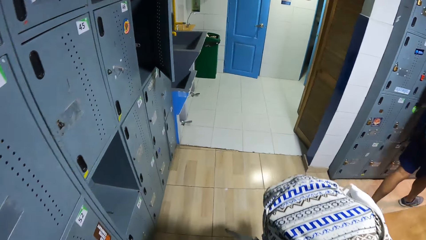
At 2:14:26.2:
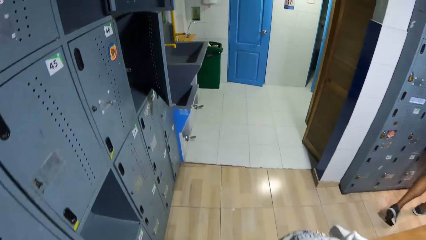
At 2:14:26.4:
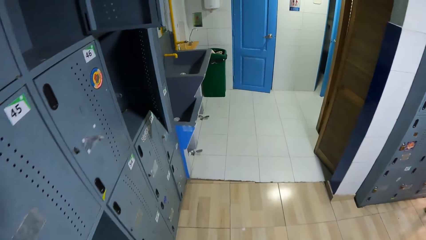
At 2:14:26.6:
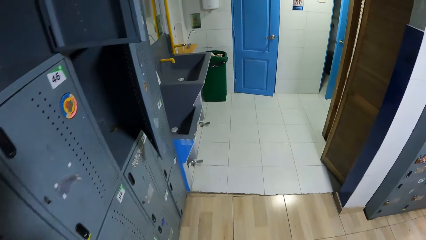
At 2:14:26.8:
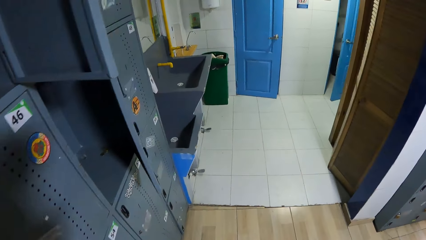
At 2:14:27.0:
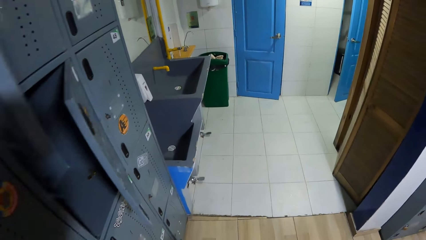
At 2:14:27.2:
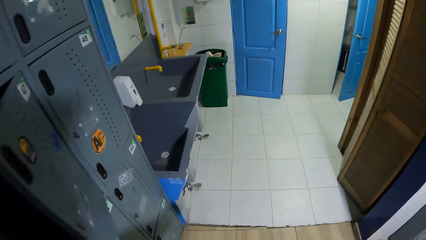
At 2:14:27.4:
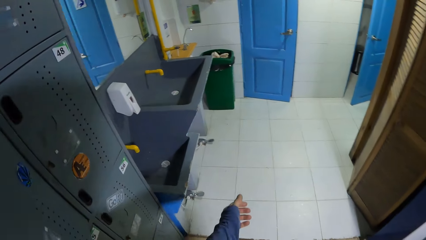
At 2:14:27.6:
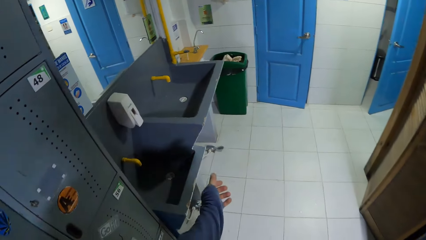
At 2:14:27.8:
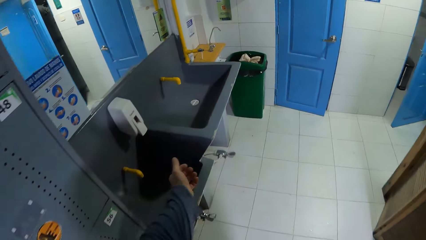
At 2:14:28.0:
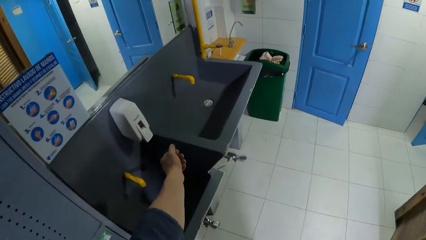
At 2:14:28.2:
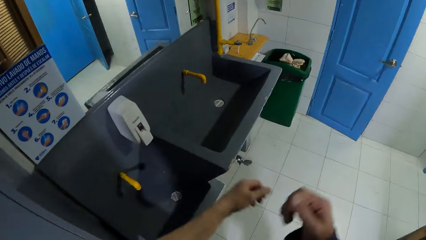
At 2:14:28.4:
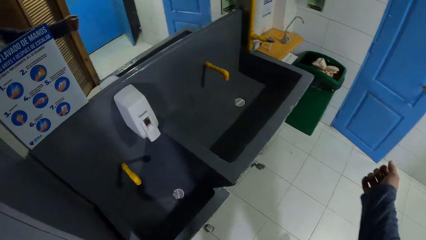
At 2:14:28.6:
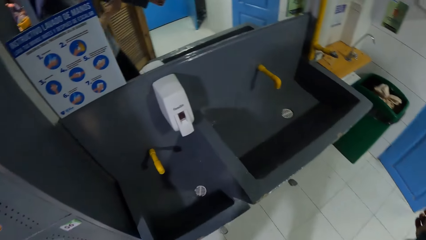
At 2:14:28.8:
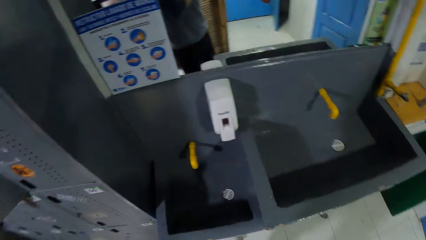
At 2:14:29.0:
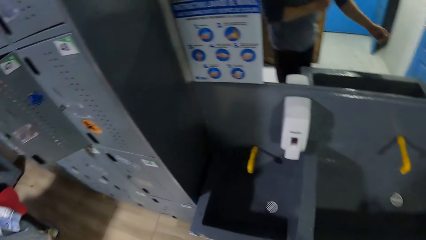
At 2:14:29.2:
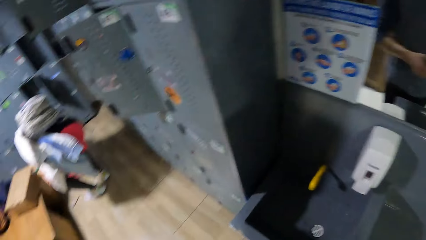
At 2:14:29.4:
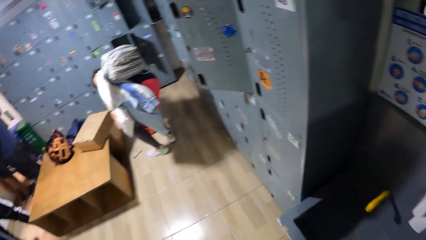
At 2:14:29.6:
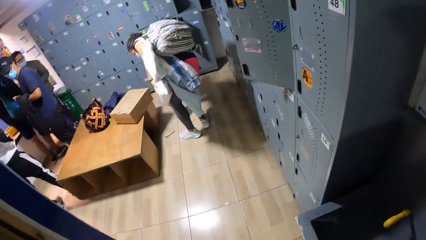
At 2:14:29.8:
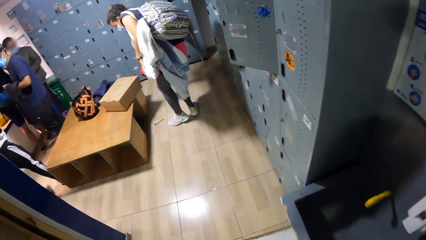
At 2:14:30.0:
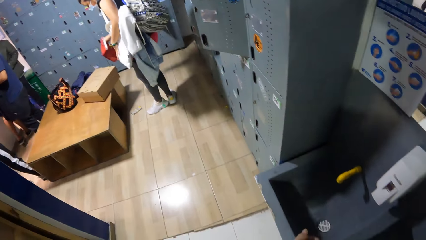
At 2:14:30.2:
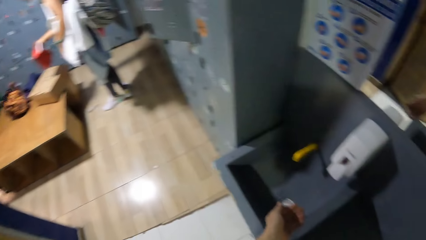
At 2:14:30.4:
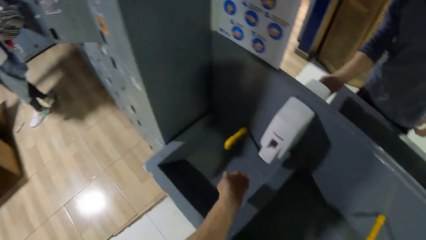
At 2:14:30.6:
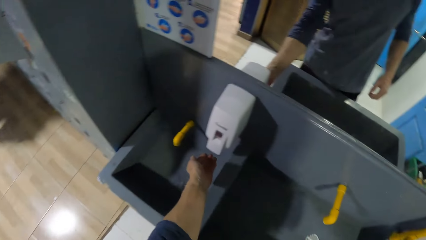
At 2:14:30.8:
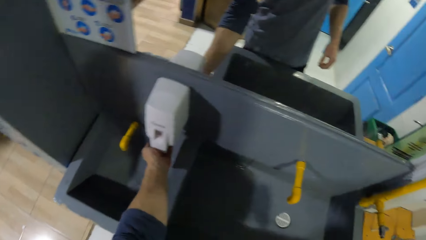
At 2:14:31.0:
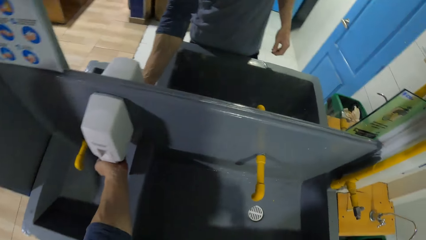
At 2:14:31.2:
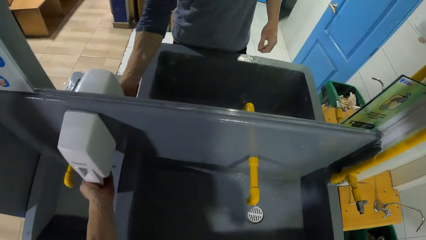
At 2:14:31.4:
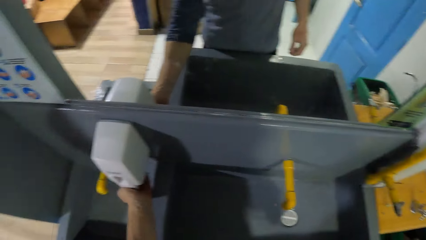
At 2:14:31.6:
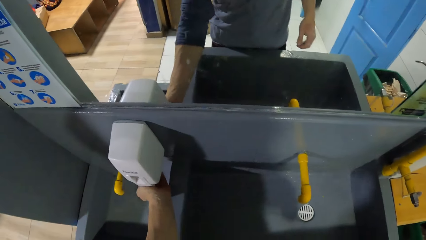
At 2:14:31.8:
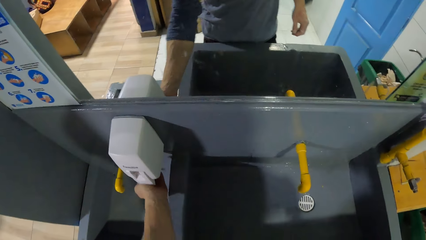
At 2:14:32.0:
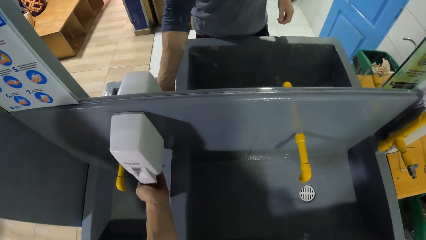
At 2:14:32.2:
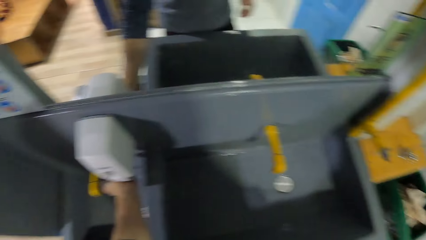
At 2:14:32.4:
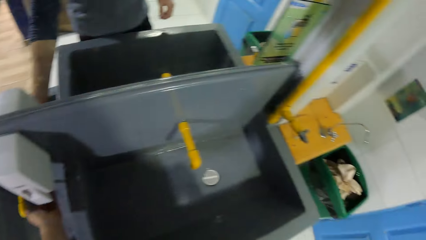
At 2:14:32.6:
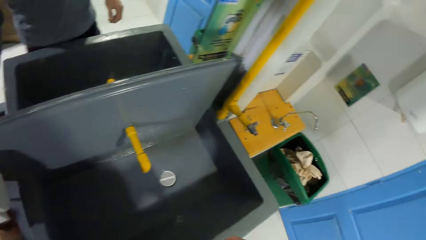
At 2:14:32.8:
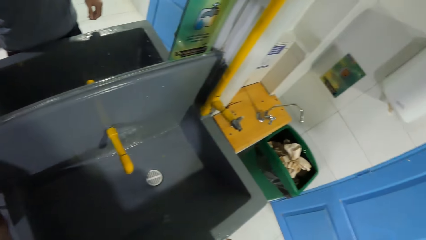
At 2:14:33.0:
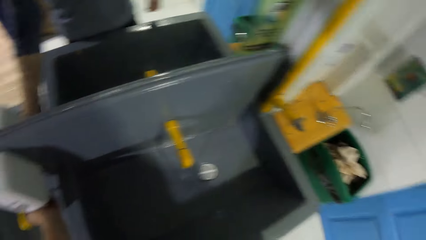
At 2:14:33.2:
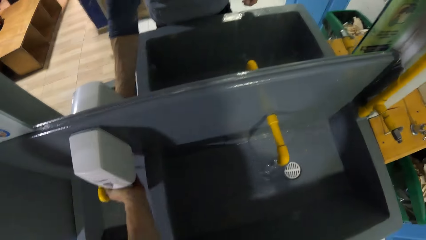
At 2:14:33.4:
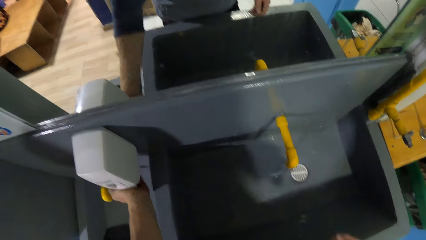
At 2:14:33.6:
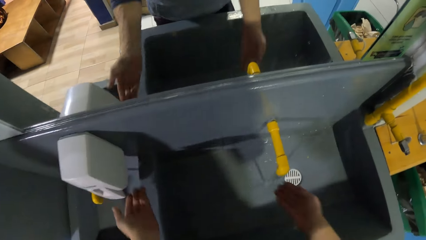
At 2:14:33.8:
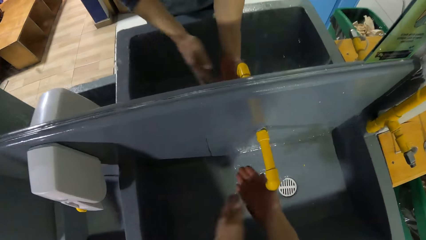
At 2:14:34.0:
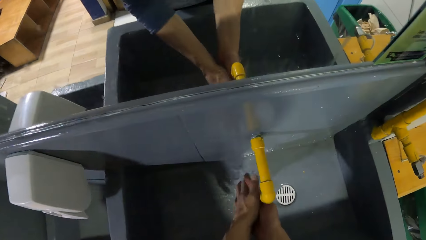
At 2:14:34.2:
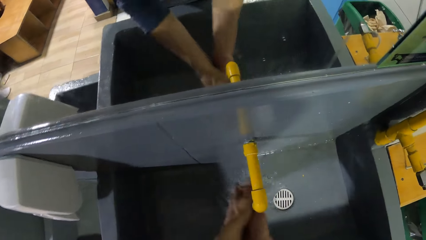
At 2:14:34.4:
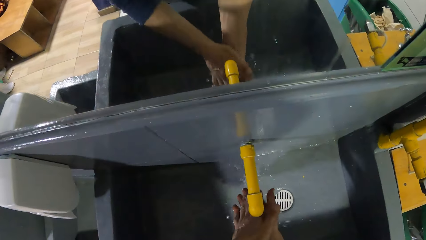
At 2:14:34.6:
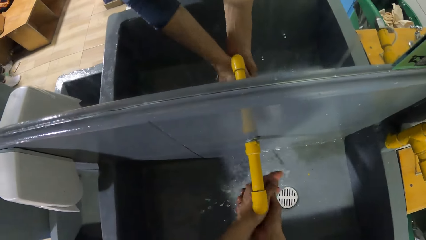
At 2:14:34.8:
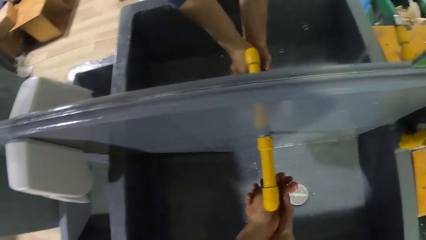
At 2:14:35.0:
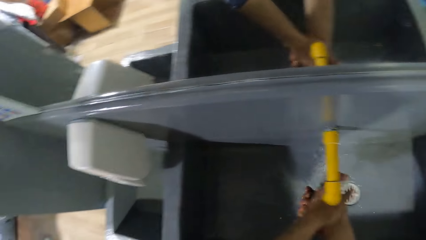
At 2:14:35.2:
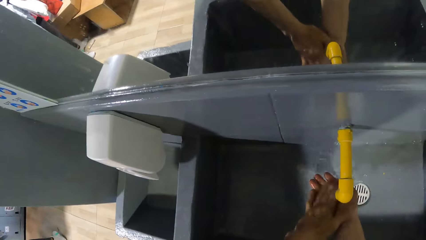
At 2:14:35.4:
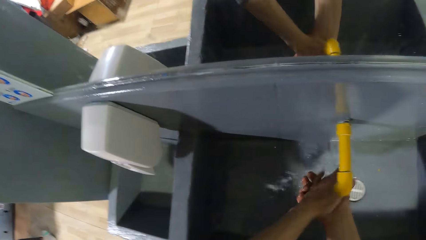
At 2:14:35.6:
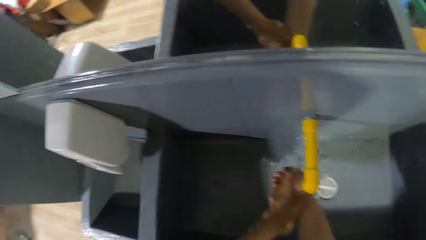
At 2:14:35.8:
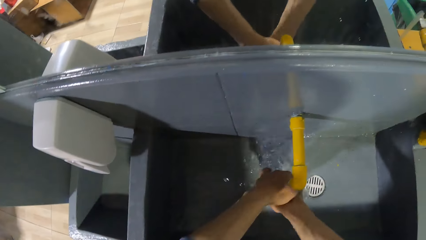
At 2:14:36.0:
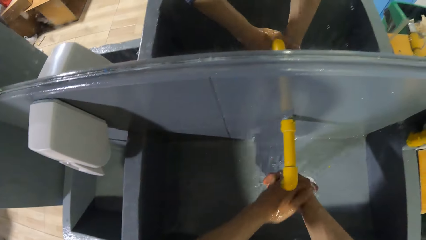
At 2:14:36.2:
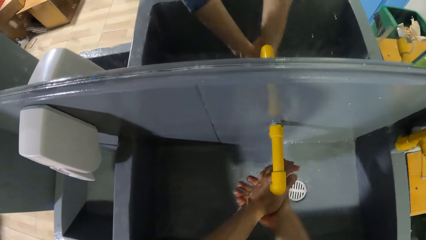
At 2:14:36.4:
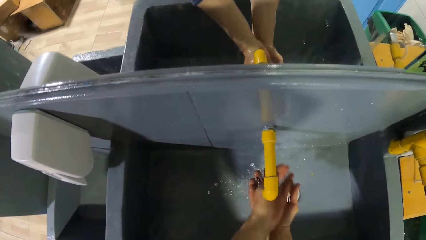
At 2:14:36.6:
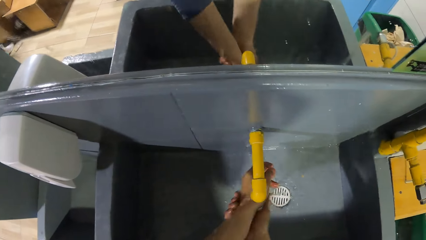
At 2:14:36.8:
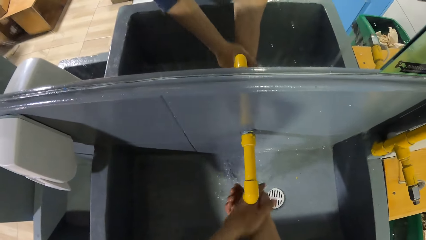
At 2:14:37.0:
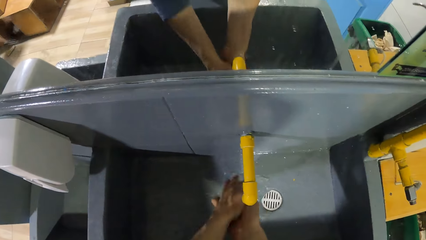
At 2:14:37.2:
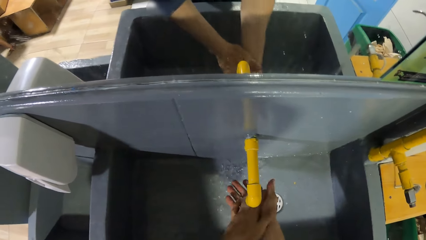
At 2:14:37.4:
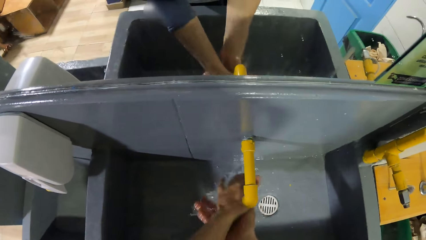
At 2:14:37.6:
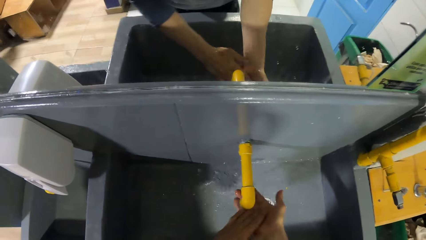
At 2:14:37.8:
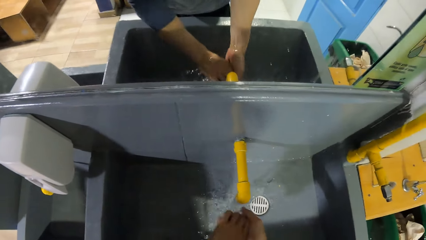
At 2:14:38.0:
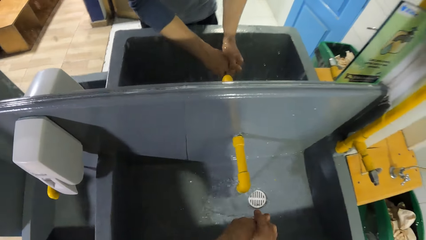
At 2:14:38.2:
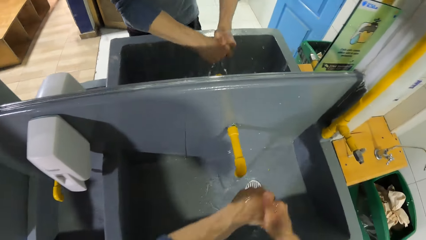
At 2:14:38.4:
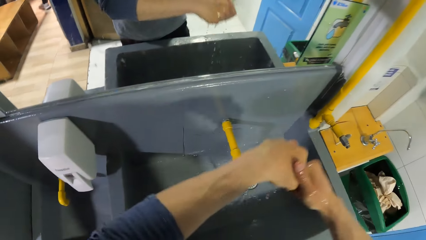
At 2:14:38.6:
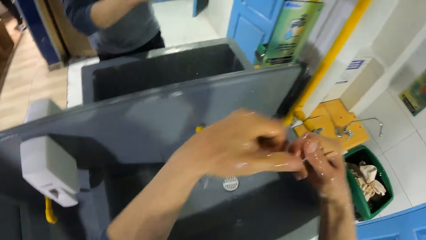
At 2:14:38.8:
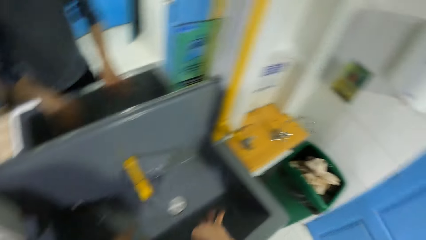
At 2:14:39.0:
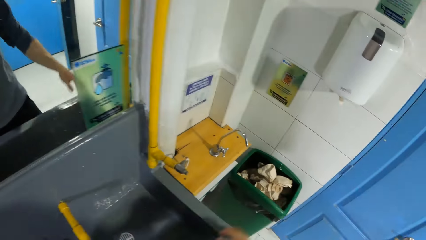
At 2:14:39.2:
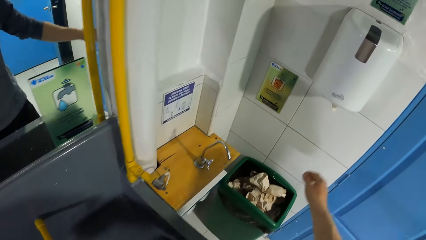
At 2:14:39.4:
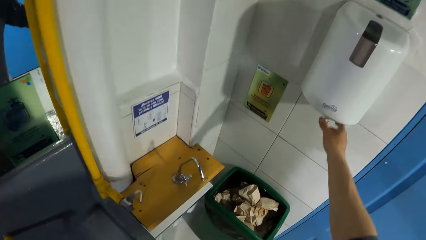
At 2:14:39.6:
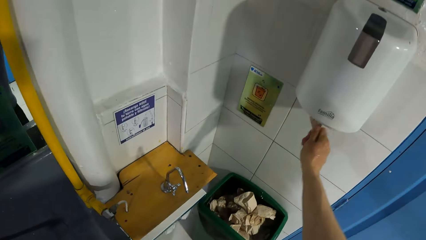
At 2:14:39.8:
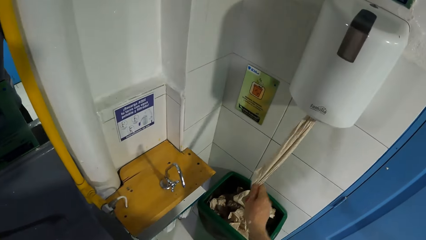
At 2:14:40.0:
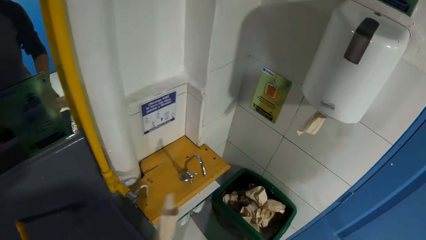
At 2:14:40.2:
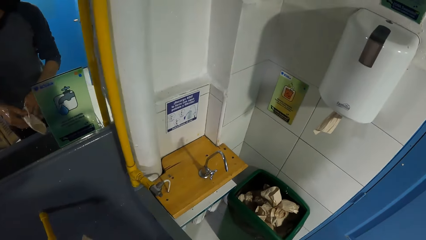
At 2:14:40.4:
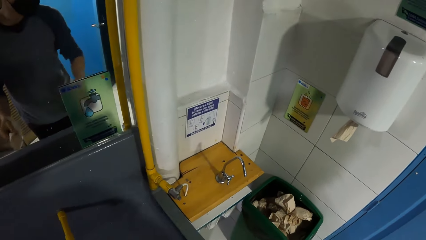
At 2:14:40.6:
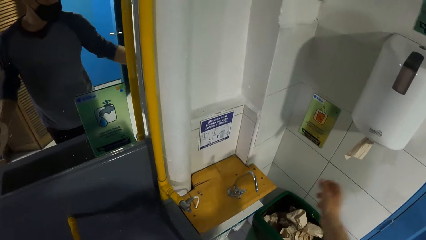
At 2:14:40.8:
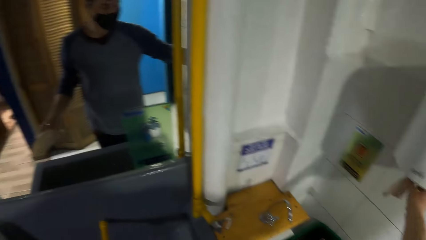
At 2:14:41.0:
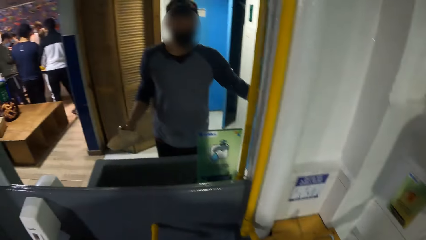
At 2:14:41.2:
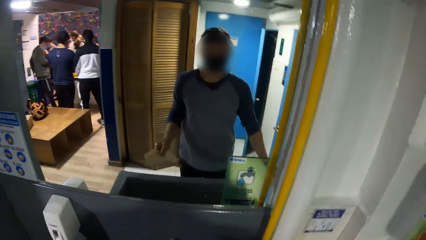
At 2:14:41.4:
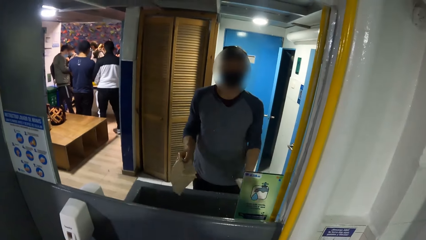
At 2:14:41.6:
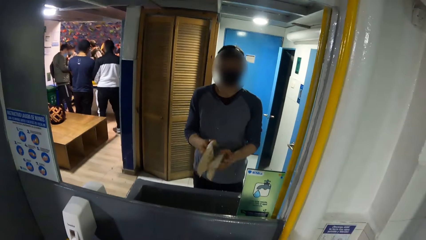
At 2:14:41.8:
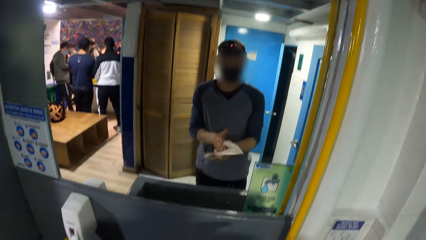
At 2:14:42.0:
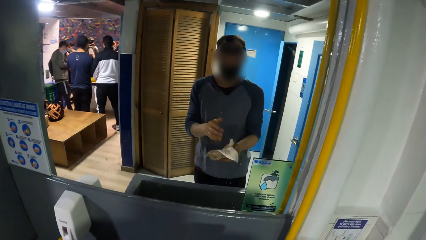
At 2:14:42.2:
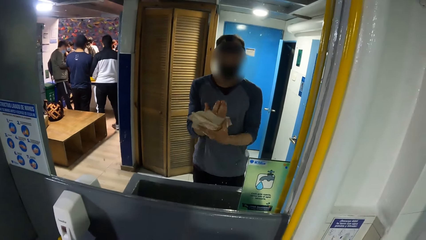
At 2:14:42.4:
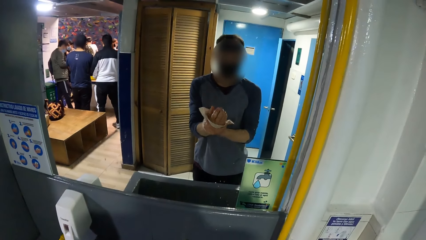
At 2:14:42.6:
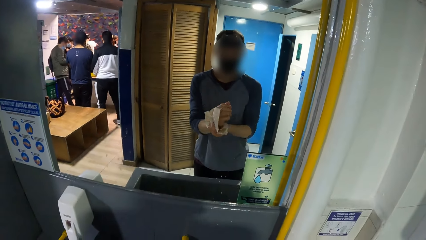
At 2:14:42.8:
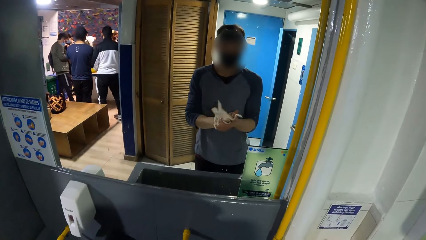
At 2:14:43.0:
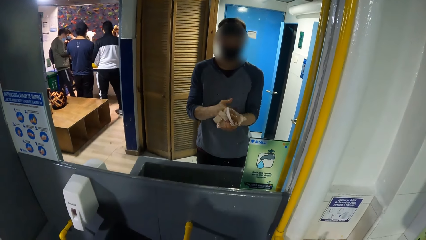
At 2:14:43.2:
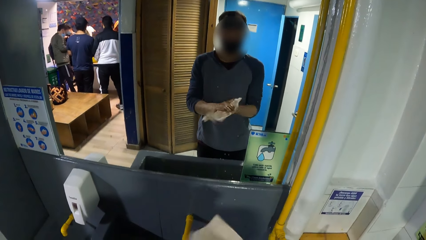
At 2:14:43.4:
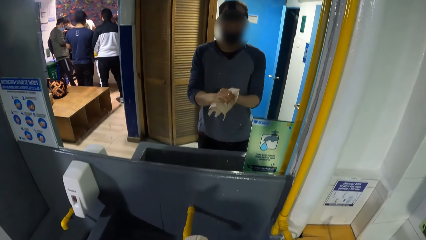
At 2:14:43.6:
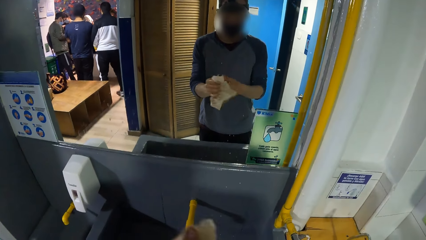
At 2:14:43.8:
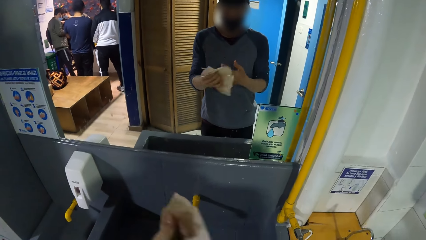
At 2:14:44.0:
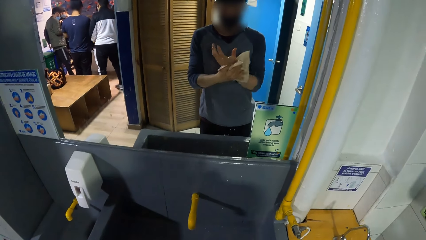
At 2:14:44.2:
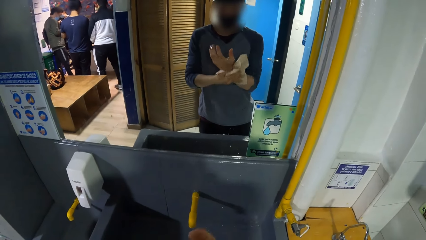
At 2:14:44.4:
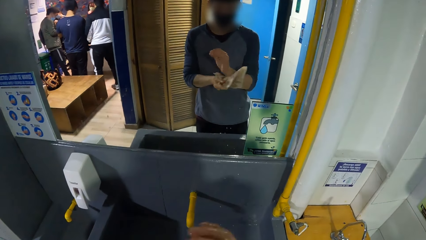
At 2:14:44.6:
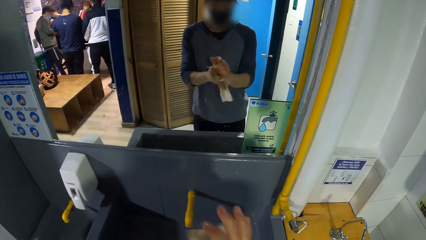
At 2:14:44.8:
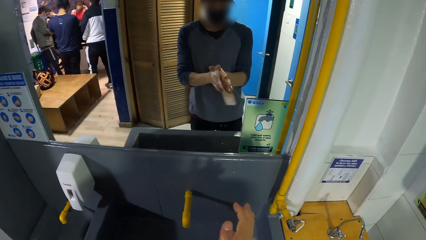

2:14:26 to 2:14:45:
The camera wearer walks past a woman to a bathroom. He pulls up a sleeve of a shirt on him with his right hand. He pulls up a sleeve of the shirt on him with his left hand. He adjusts the jacket. He turns round. He places his left hand under a soap dispenser on top of a sink with his left hand. He pumps soap from the switch on the soap dispenser with his left hand. He places both hands under the tap in the sink. He washes both hands with the soap from the dispenser. He shakes both hands. He picks up a tissue from a tissue dispenser with his right hand. He passes the tissue to his left hand with his right hand. He picks up another tissue from the tissue dispenser with his right hand. He wipes both hands with the tissues.
